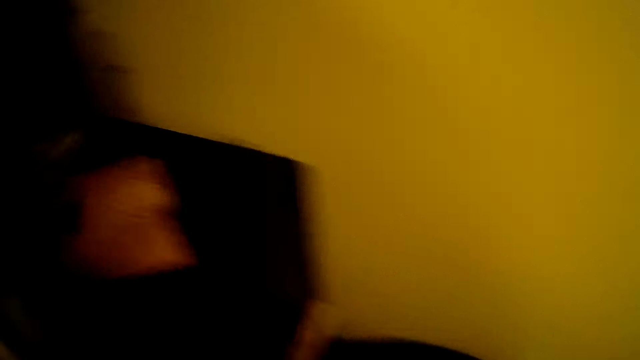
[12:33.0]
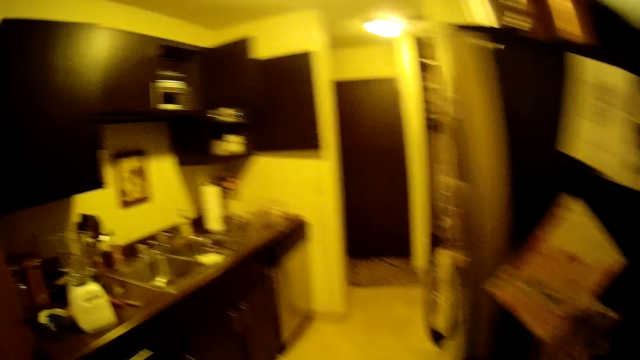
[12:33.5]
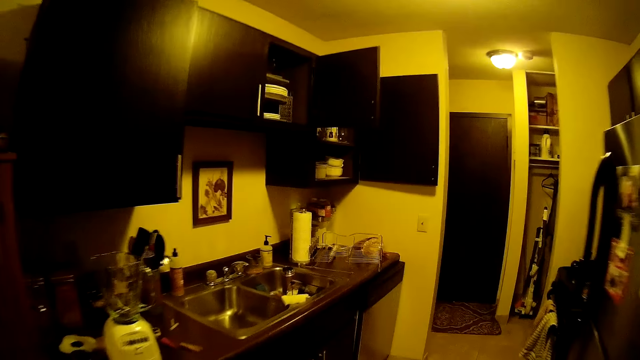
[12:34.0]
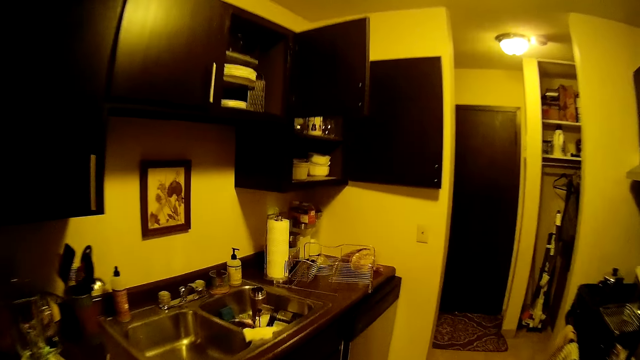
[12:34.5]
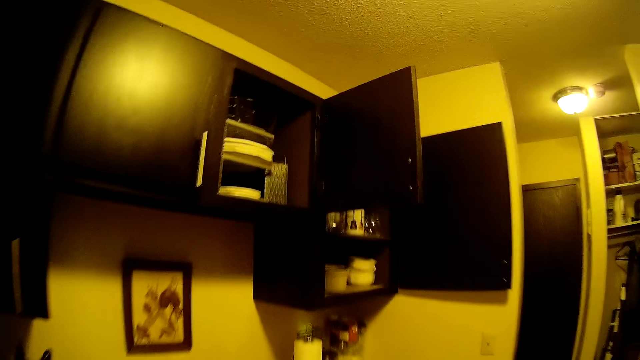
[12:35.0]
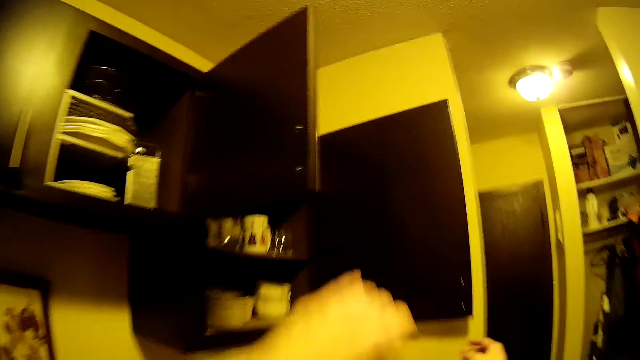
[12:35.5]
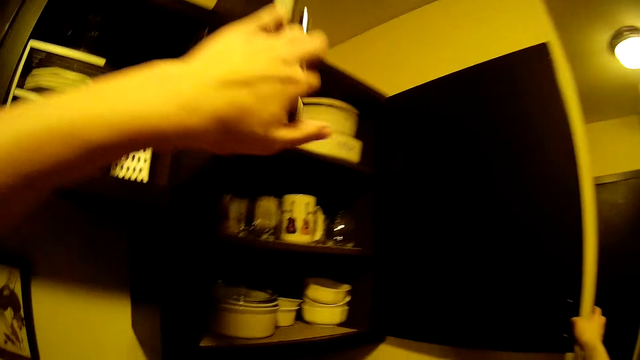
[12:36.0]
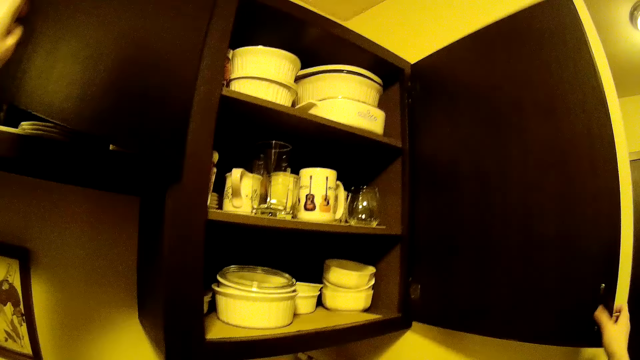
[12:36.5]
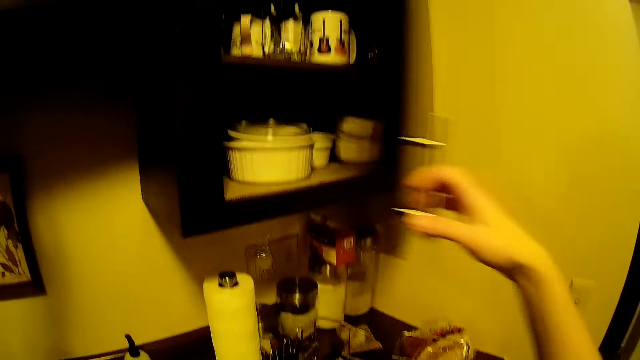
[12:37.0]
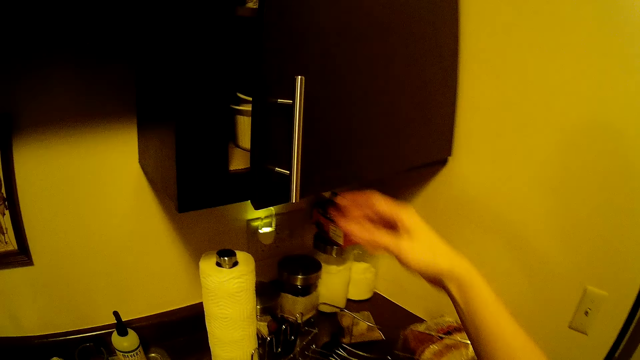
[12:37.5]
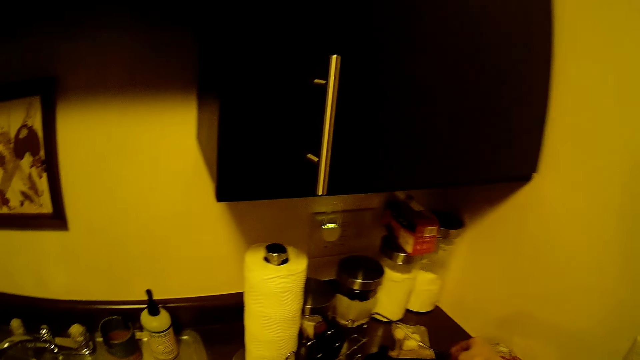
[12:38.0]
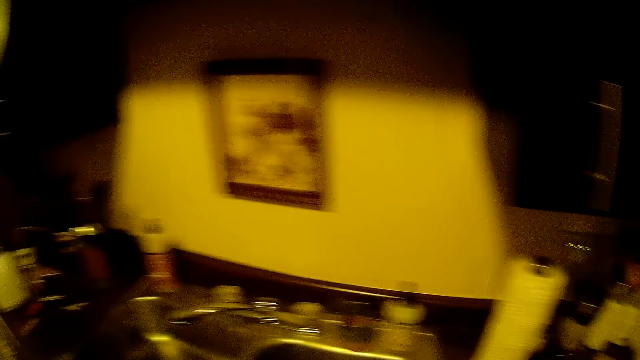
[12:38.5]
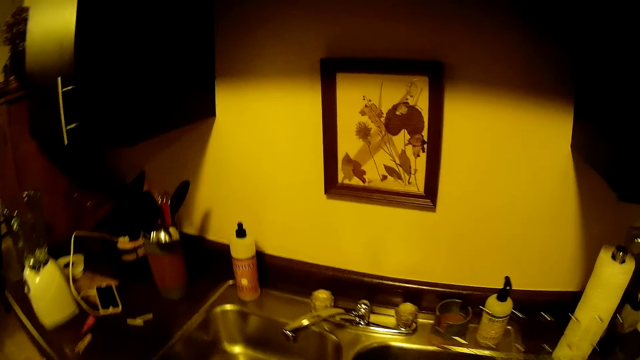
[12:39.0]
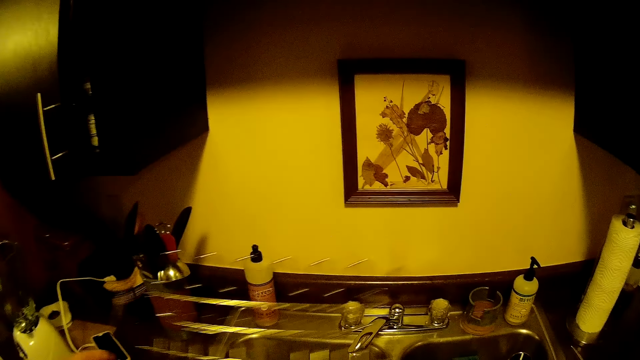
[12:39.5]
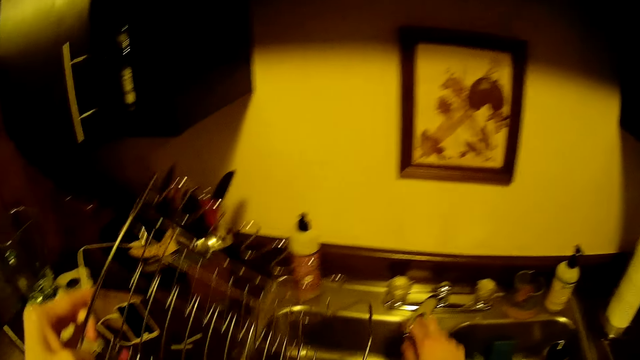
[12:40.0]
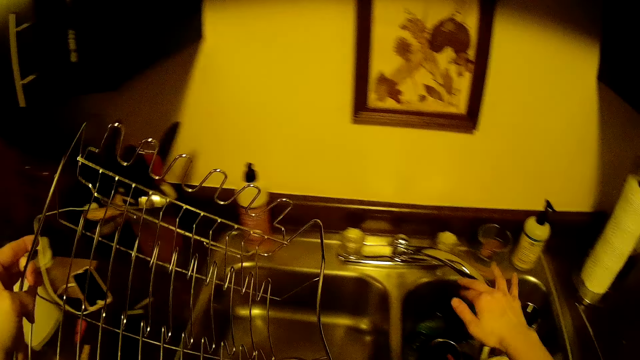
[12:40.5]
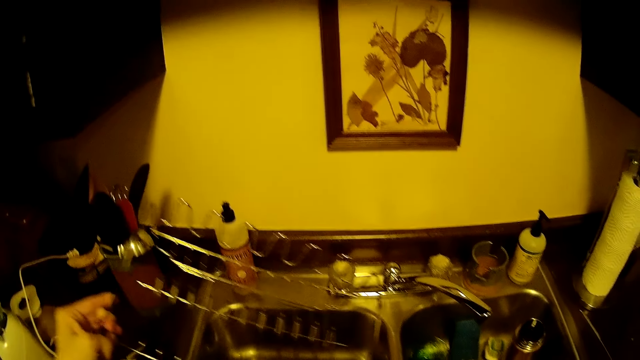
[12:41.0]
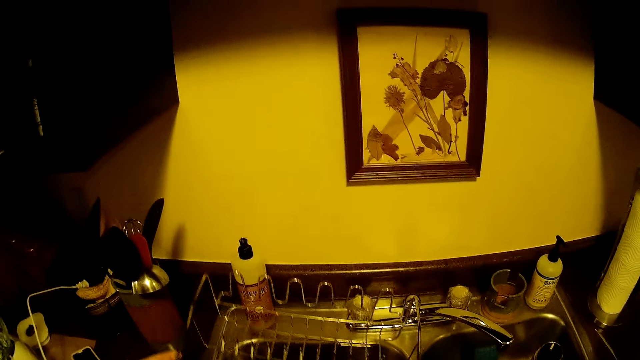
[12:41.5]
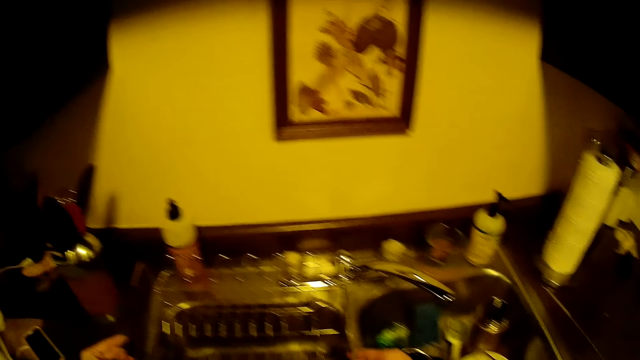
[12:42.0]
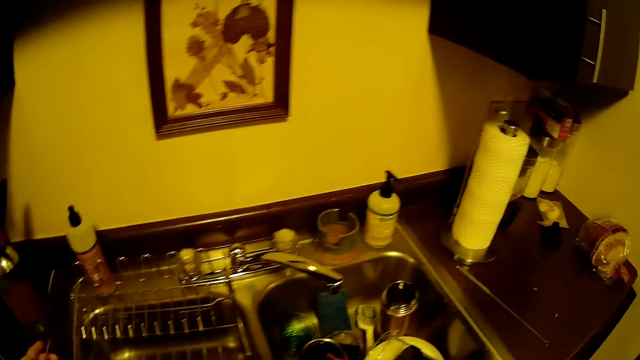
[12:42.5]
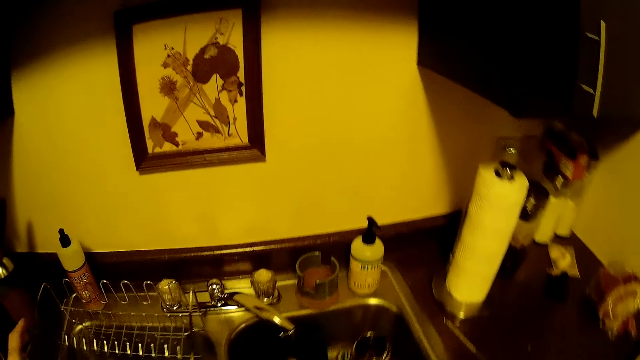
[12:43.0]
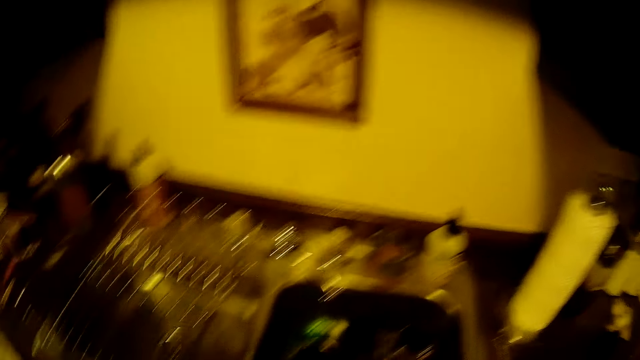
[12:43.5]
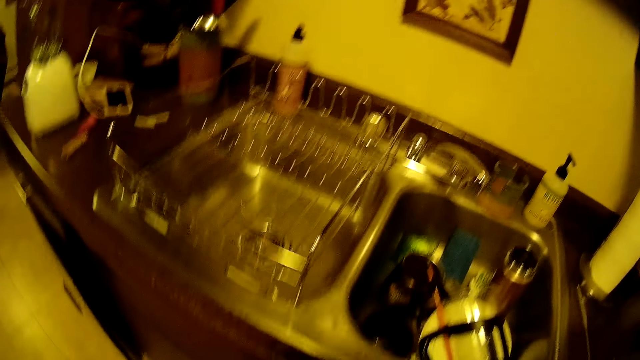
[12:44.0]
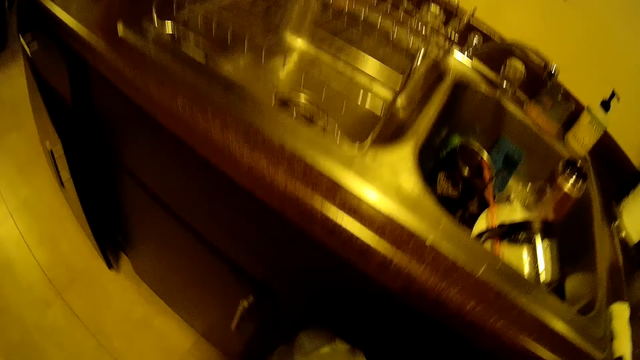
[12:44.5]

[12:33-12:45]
The camera wearer moves a cabinet door with her left hand. She closes the cabinet with her right hand. She picks up a rack from the table with her right hand. She moves the tap with her right hand. She places the rack into the sink.

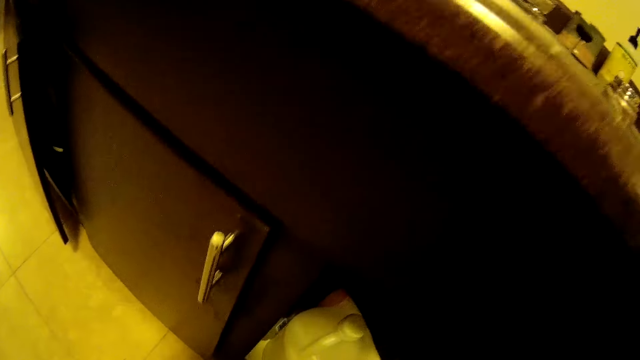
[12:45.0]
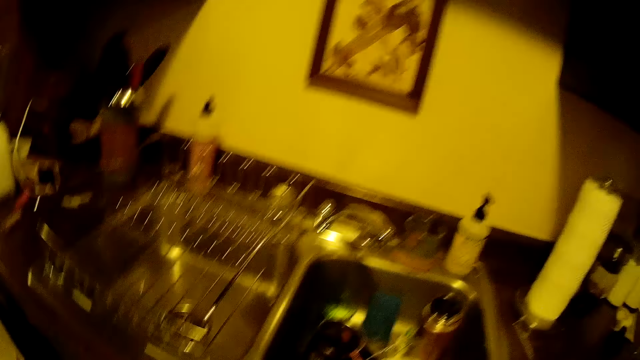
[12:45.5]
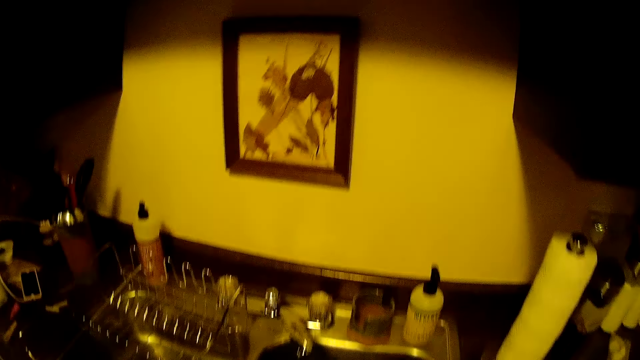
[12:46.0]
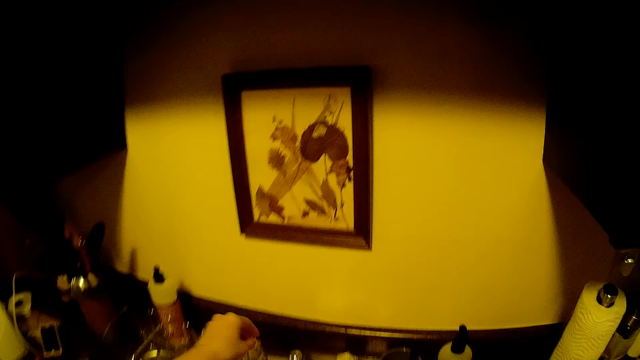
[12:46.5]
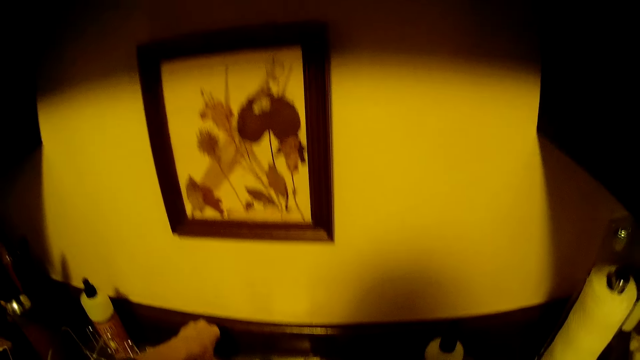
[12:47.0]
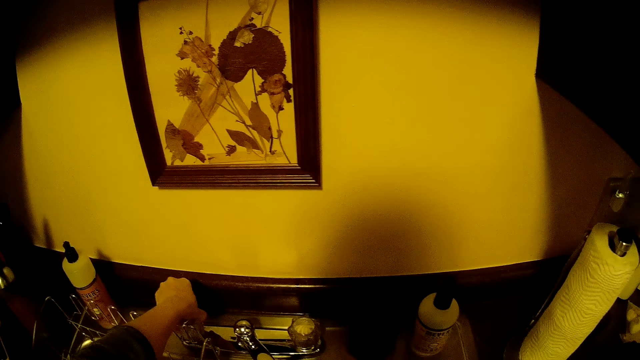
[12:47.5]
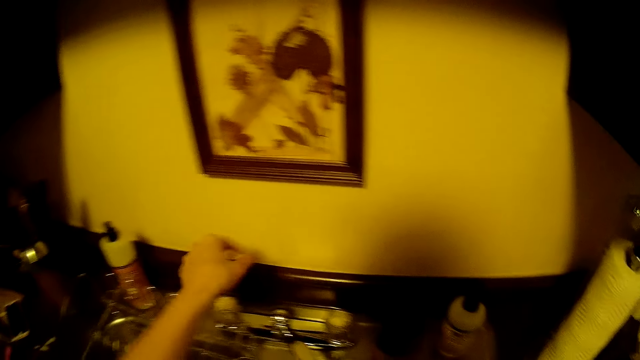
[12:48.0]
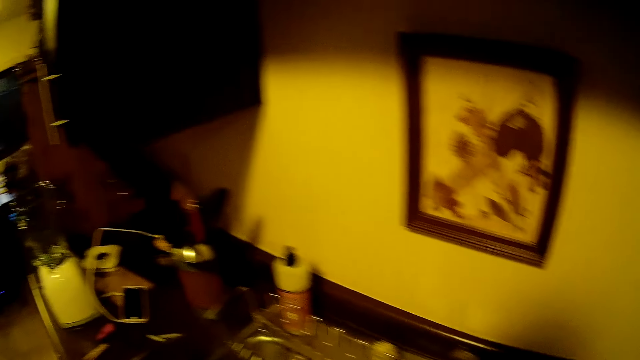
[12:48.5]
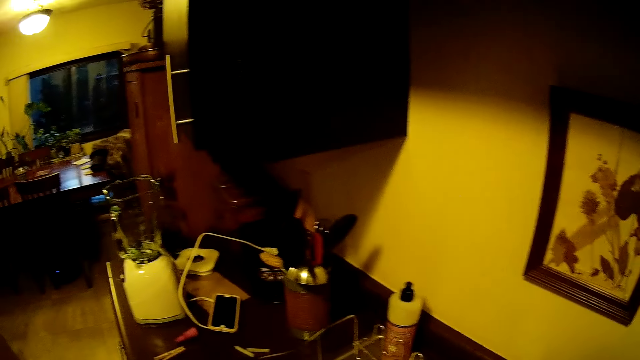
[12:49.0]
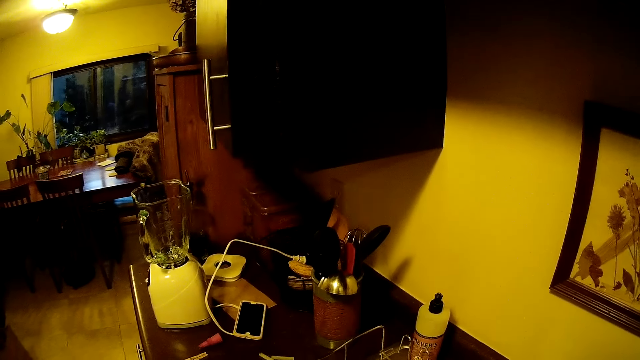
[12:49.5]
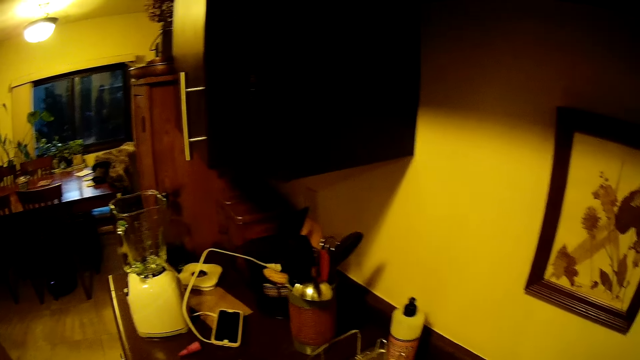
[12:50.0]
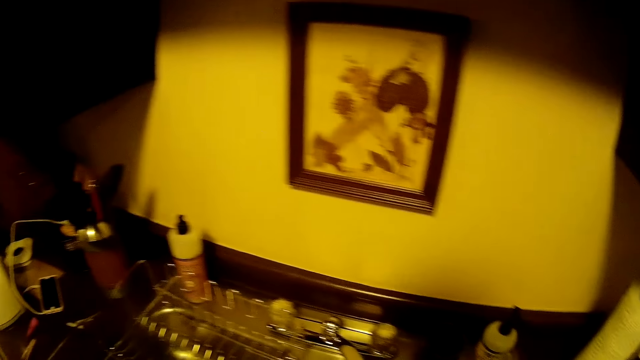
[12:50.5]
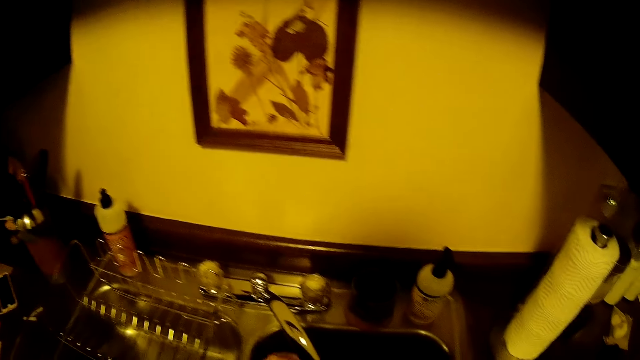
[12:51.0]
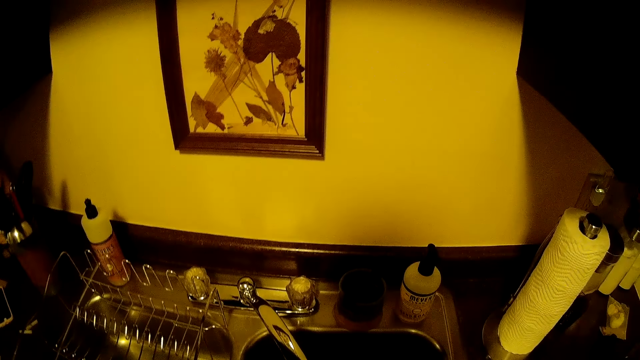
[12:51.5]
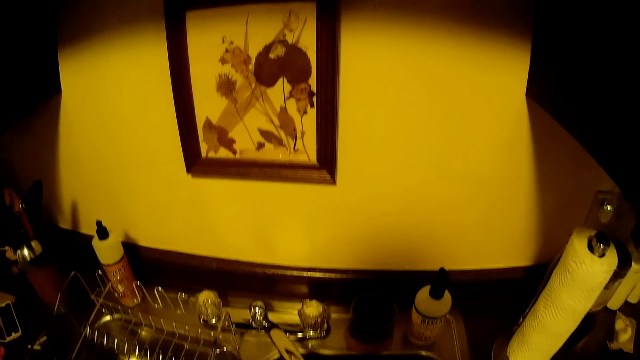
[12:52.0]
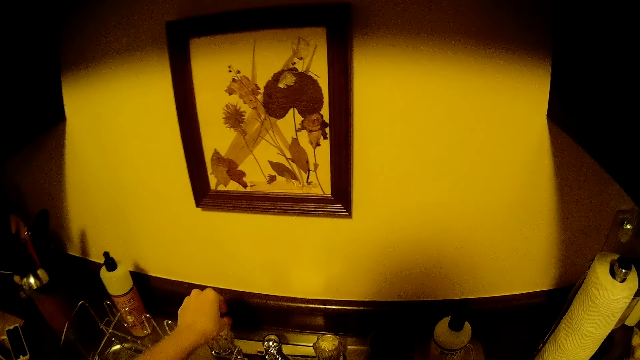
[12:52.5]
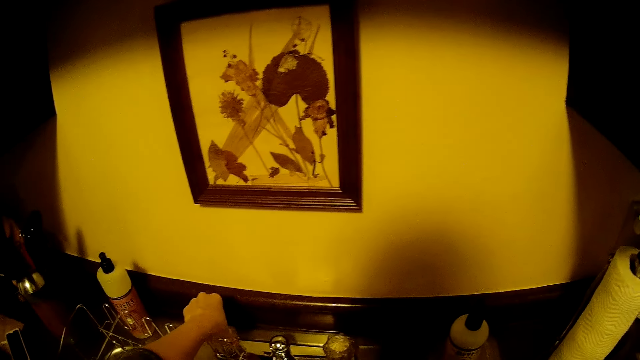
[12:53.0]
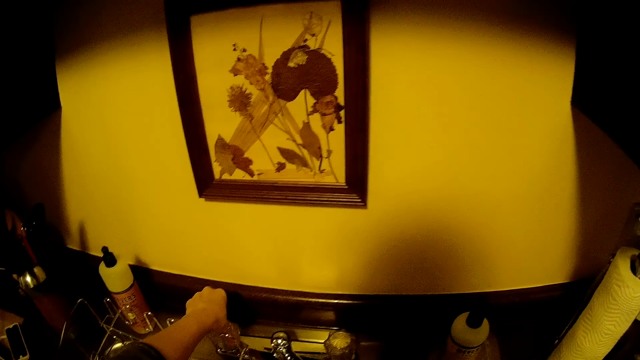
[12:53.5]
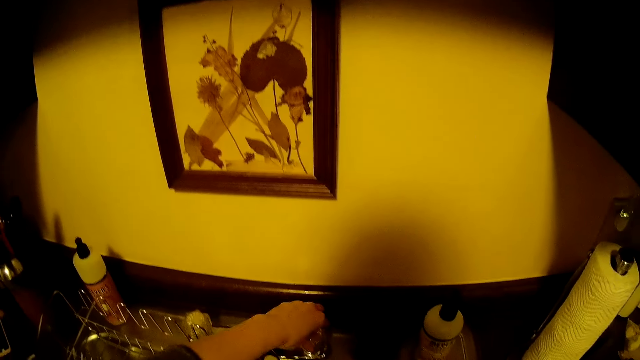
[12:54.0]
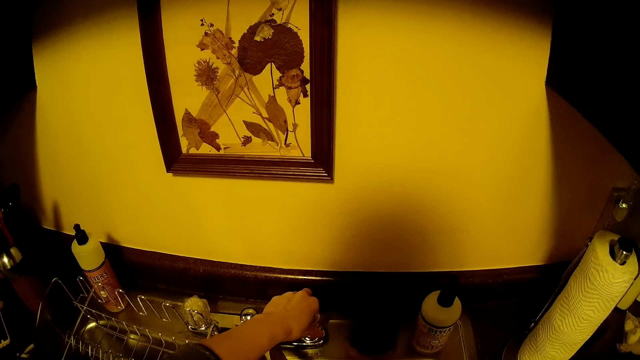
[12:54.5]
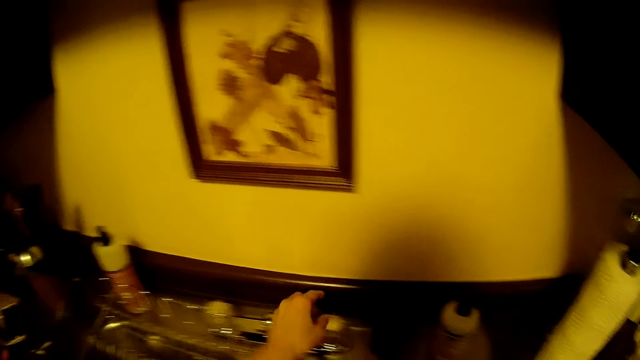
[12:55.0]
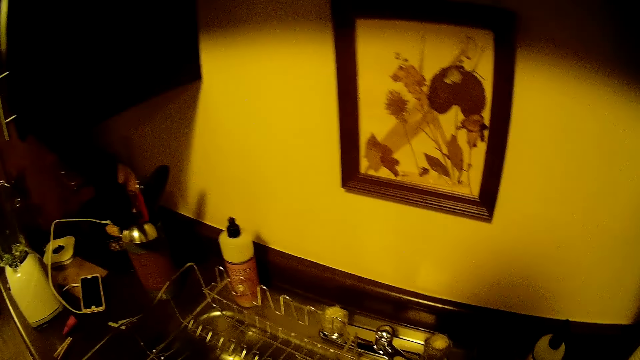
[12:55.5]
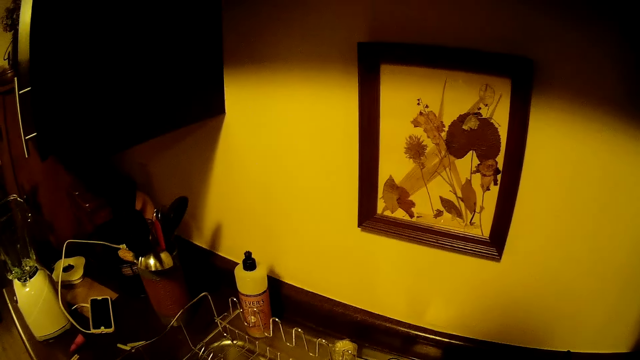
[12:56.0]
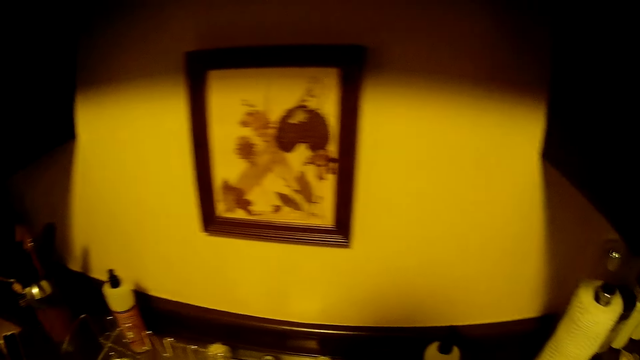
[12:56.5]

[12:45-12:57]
The camera wearer turns on a tap with her left hand. She turns off the tap with her left hand. She turns on another tap with her left hand.
